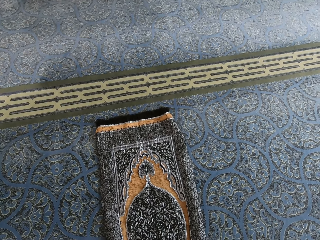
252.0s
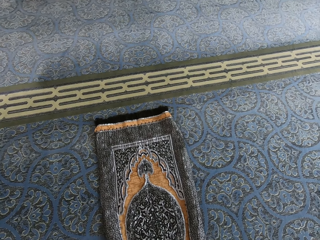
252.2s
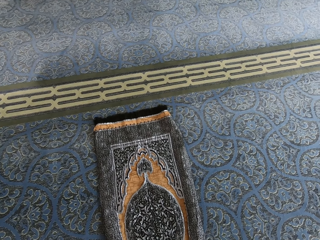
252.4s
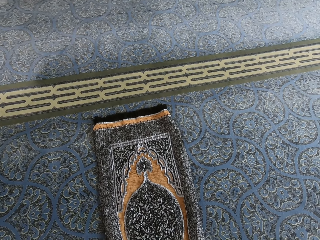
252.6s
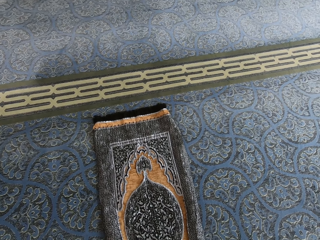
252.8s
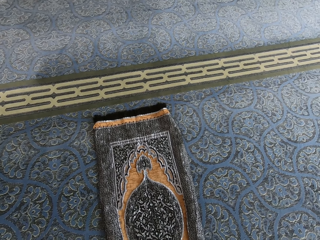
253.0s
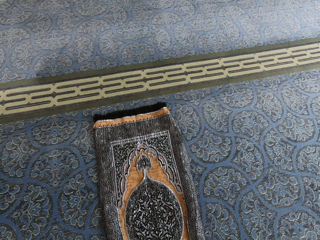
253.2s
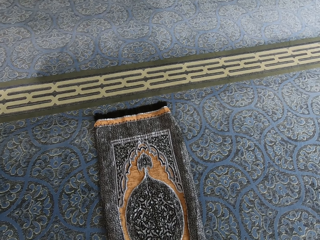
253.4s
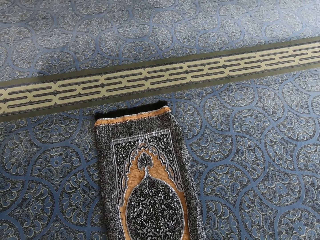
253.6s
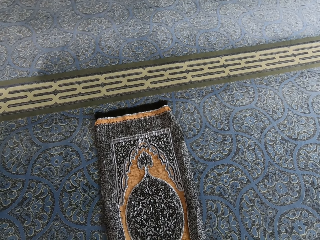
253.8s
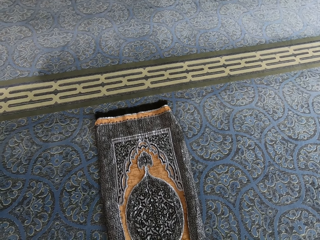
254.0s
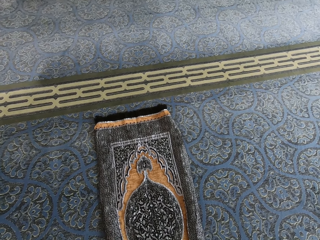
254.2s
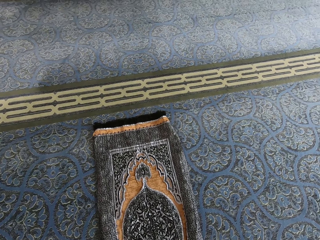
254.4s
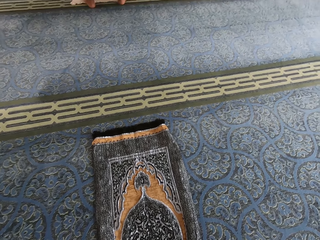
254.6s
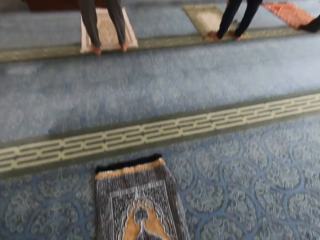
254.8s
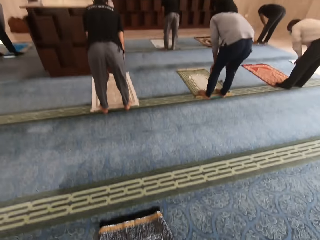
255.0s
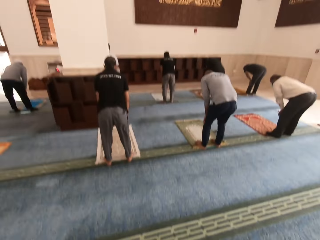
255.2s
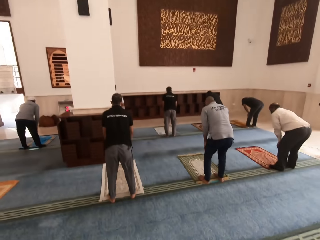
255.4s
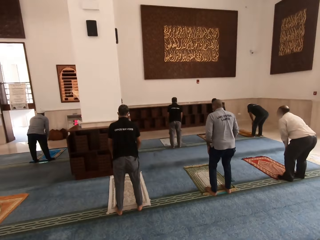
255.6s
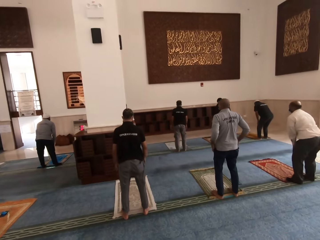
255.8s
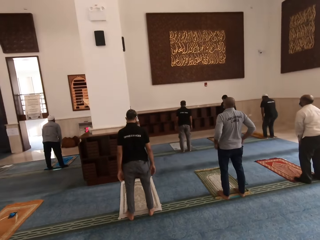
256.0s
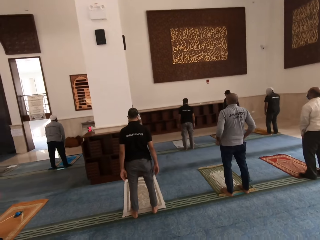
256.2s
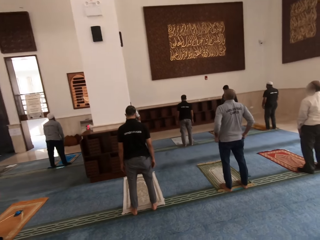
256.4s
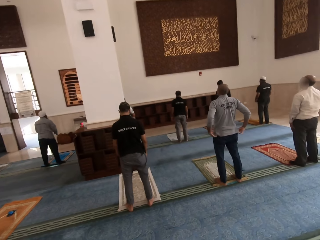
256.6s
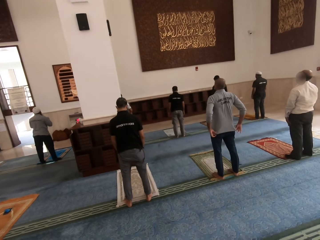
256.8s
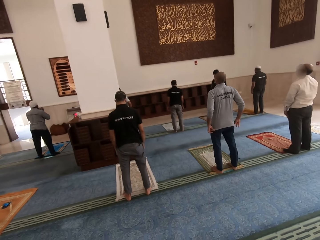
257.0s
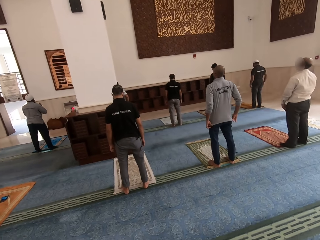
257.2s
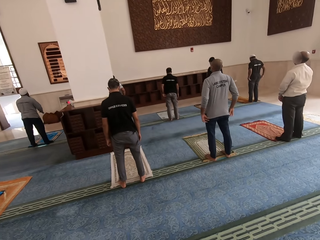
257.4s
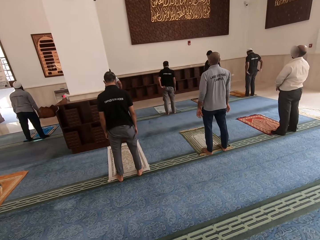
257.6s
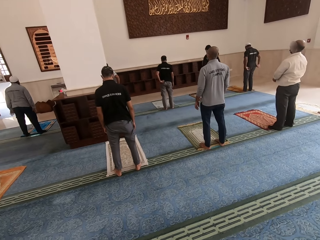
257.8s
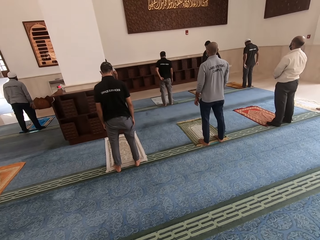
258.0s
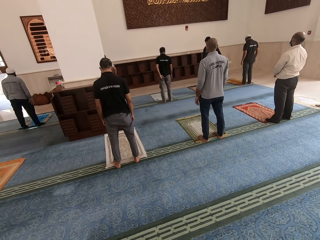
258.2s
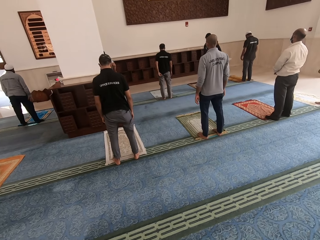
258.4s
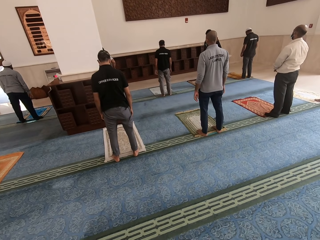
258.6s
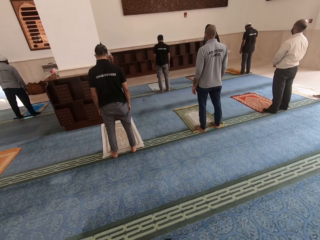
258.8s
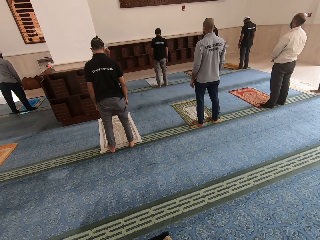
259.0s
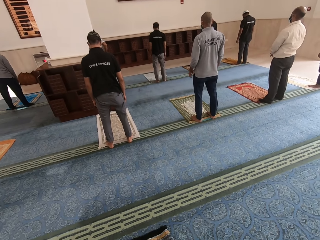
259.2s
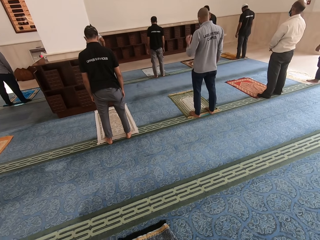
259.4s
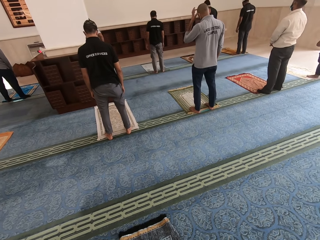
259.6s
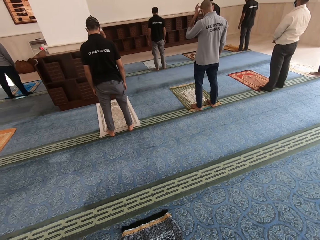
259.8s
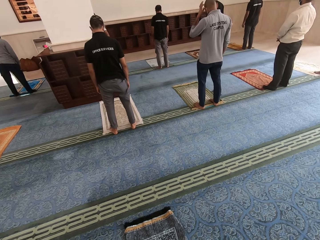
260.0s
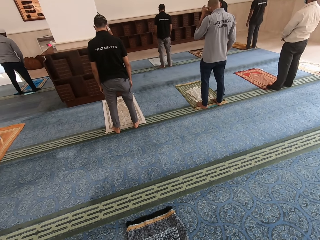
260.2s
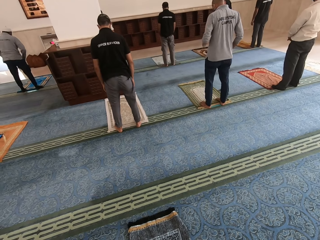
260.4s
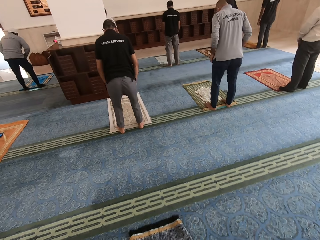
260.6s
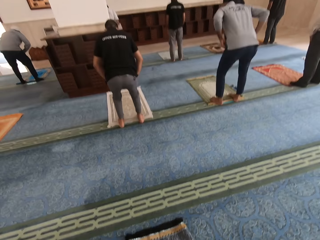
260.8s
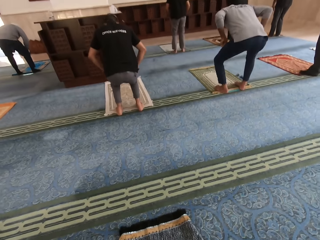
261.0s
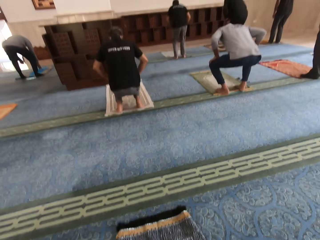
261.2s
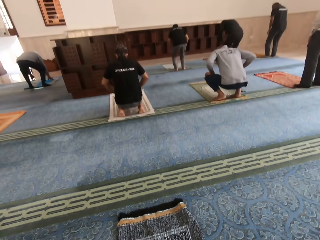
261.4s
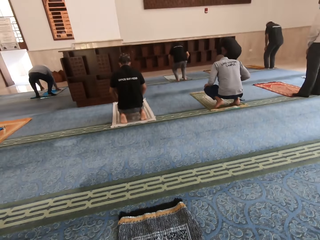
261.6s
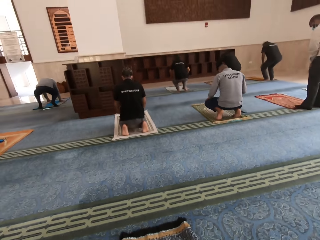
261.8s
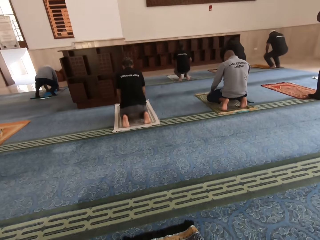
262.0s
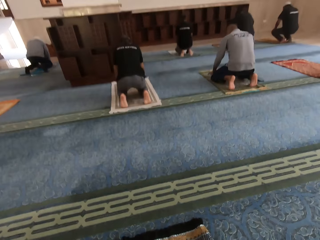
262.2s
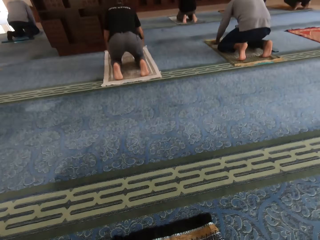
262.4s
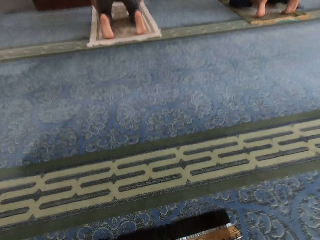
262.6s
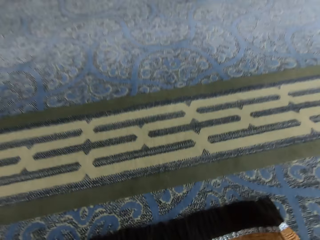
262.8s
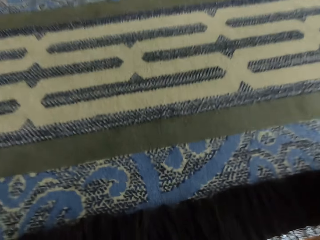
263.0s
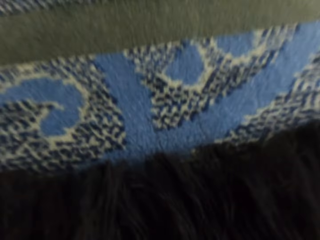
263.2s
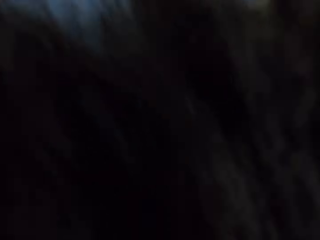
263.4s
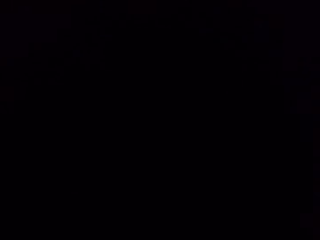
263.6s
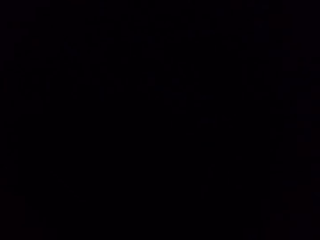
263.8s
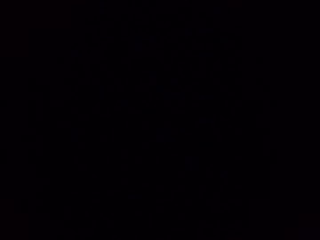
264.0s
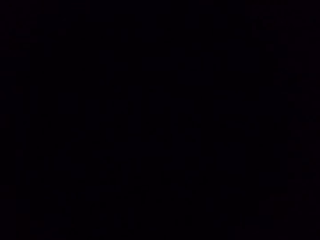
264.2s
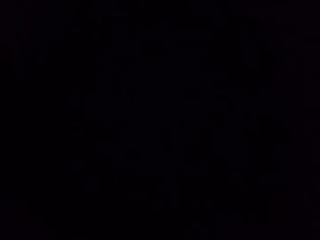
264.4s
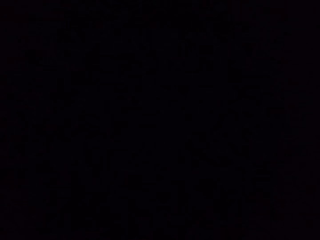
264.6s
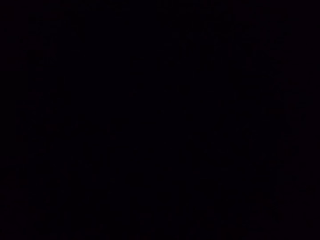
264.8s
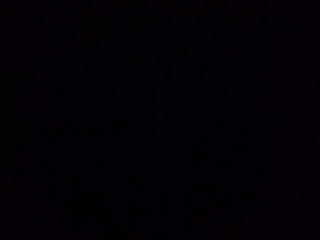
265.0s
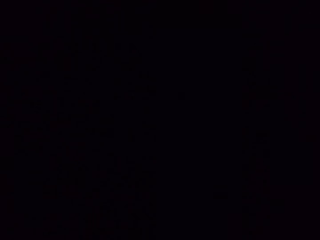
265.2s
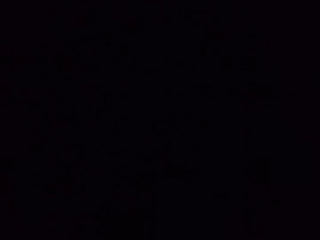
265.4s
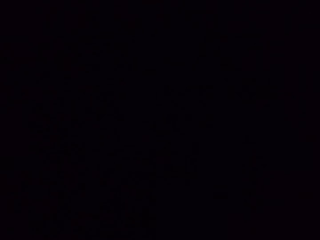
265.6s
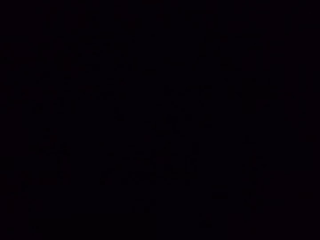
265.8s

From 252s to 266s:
A man stands. Another man stands. The first man straightens the shirt. The camera wearer worships in the mosque. The first man touches the head. The other man kneels down. The first man kneels down. The camera wearer kneels down.

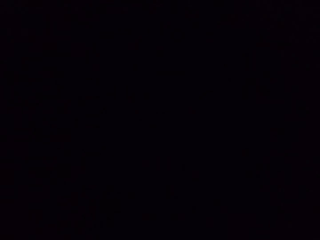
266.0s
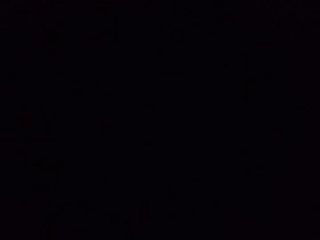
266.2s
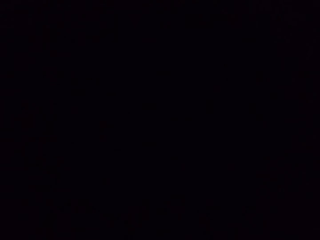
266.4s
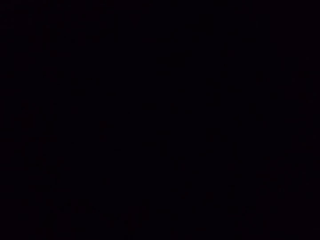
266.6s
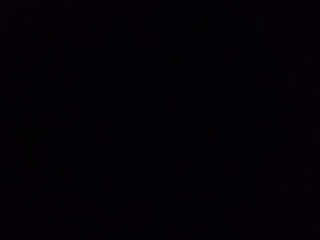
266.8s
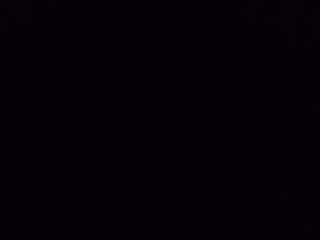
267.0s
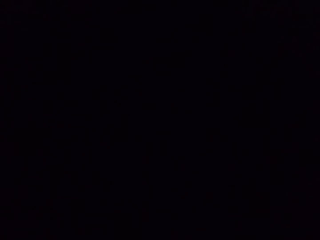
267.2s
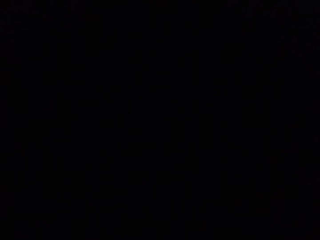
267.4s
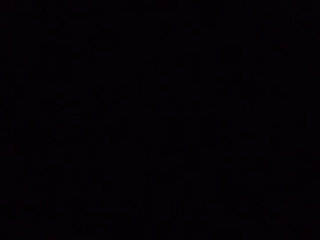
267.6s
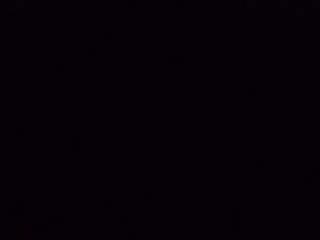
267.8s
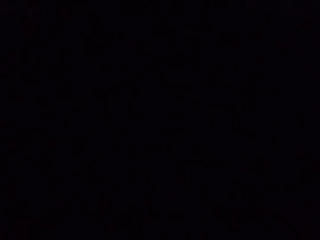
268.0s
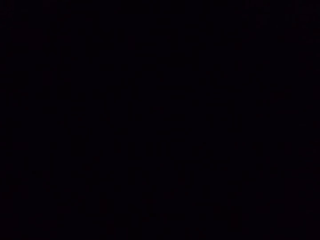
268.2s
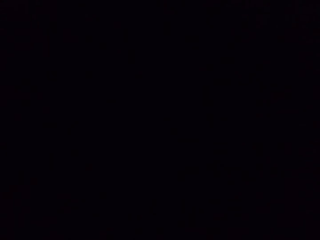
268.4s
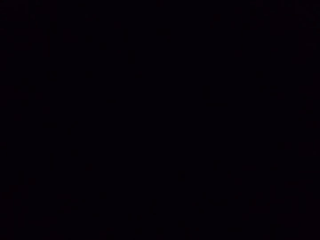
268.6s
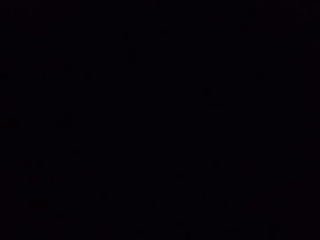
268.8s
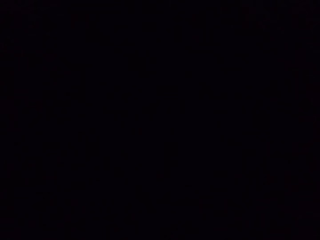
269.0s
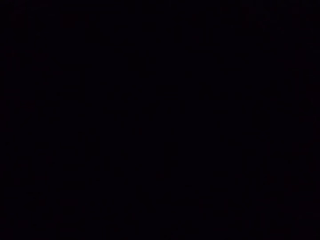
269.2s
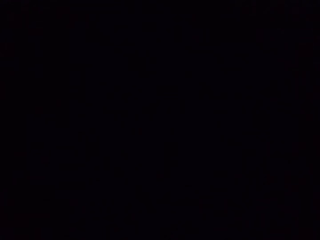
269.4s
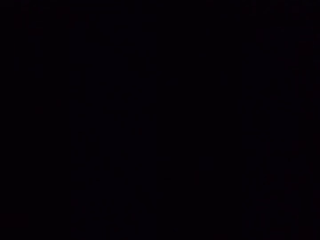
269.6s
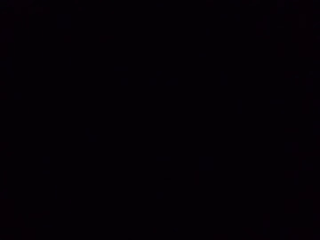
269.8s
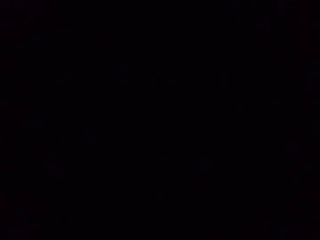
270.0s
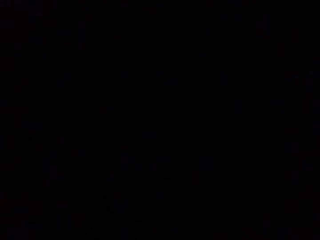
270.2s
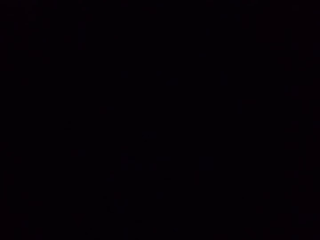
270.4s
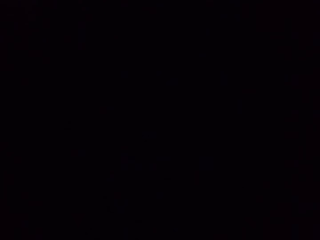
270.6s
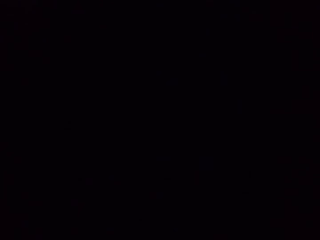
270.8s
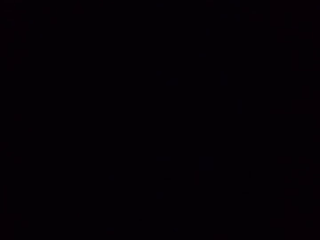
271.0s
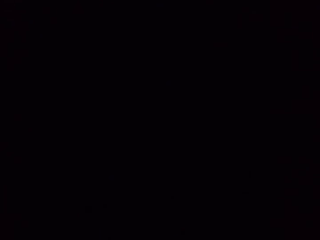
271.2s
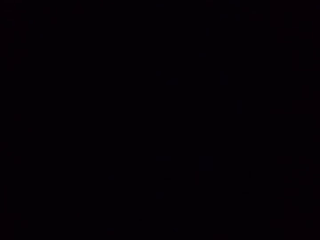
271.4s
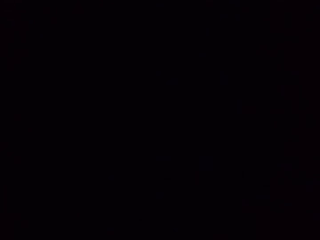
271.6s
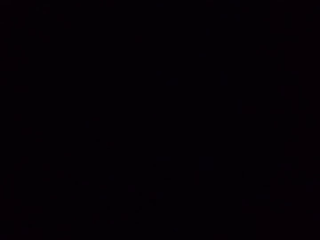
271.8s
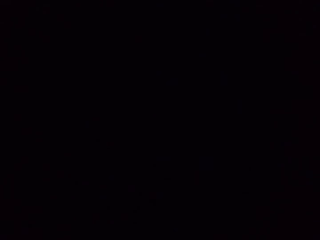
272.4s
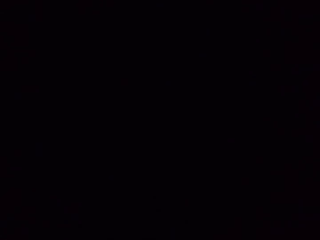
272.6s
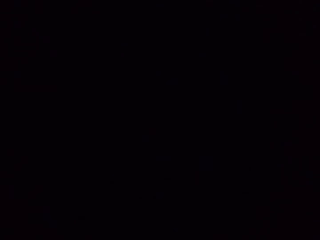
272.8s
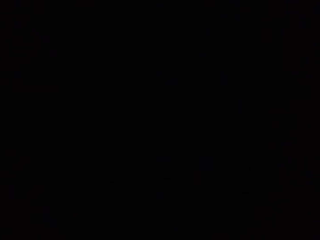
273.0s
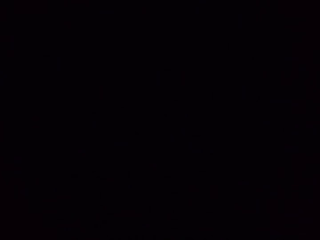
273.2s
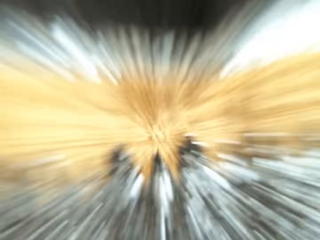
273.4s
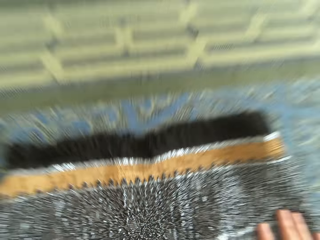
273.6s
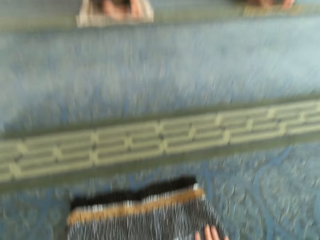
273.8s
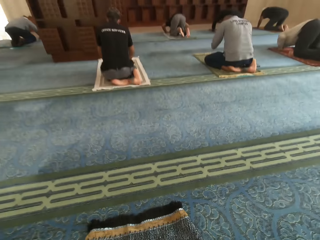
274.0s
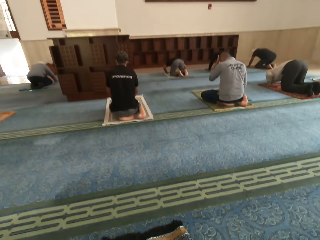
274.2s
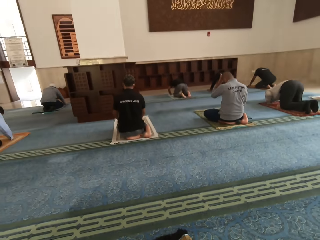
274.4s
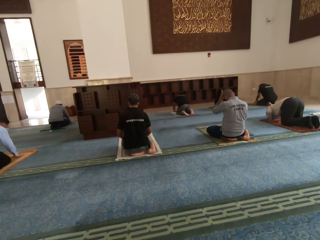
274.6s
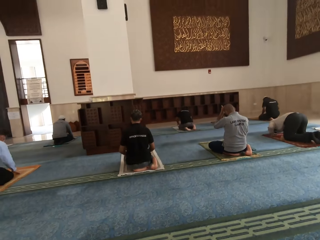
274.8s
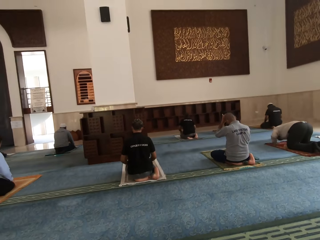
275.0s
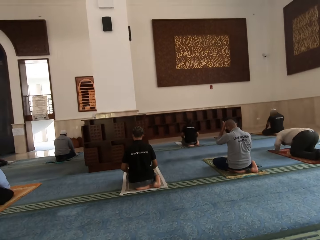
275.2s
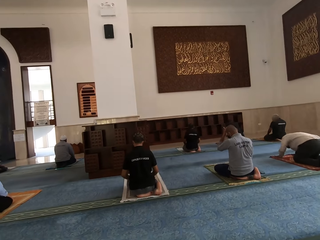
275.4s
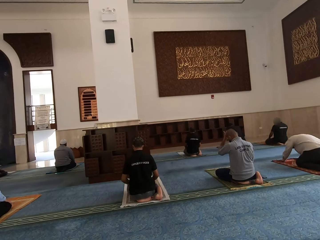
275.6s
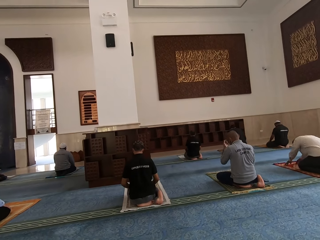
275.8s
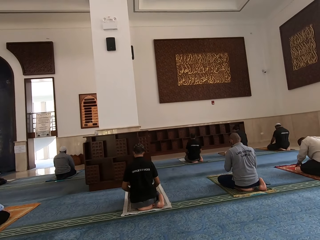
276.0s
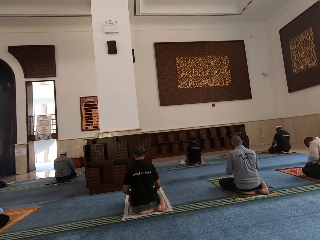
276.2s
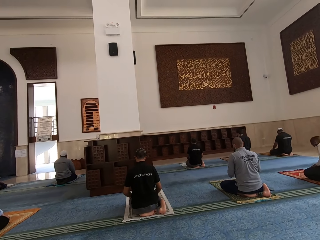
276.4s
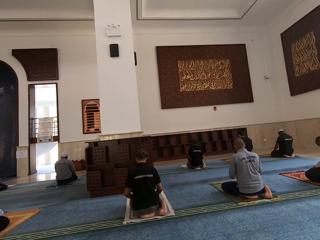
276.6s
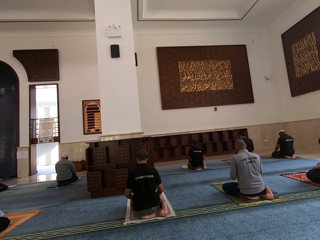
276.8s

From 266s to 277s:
The camera wearer moves the body. A man moves the body. The camera wearer looks around.
